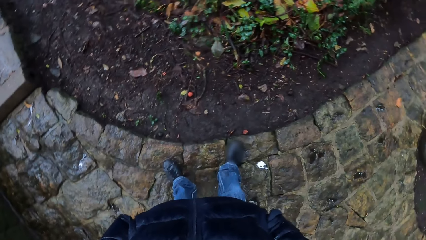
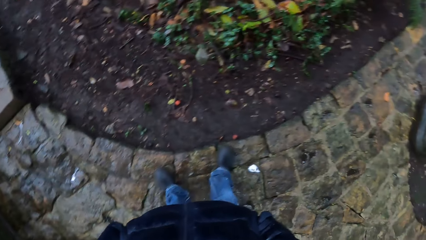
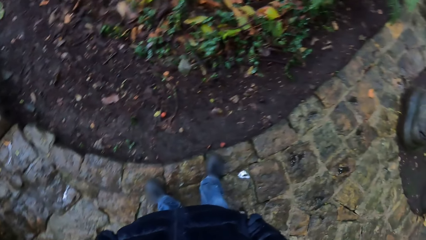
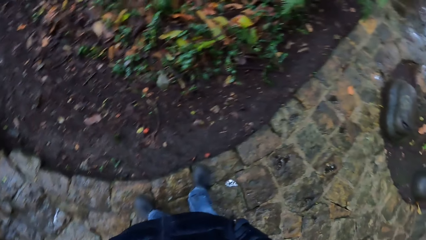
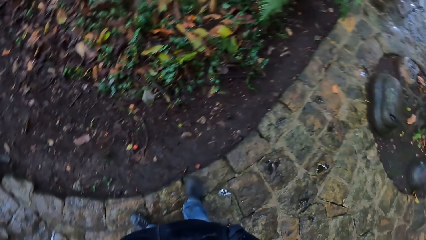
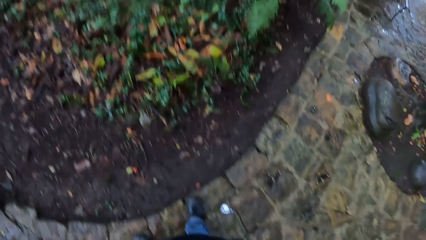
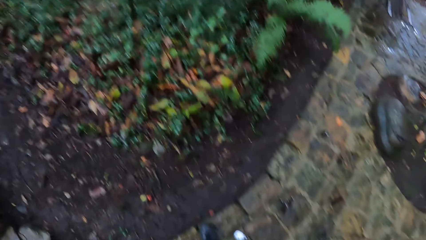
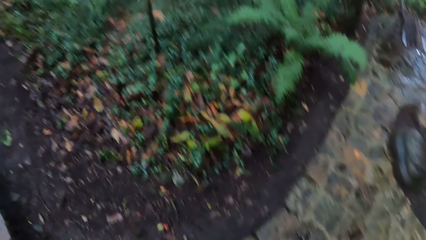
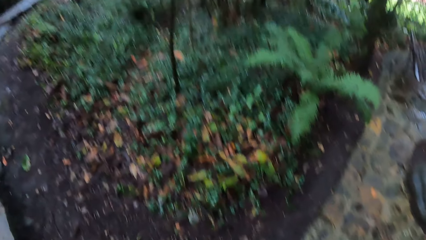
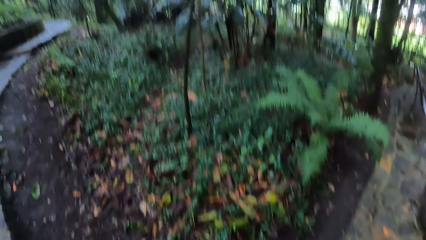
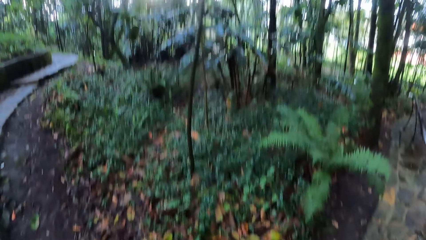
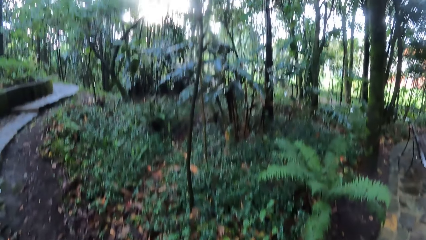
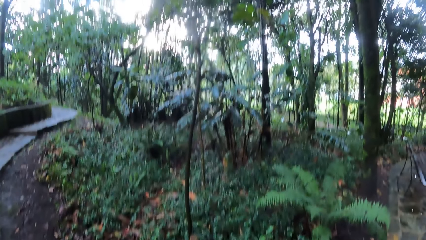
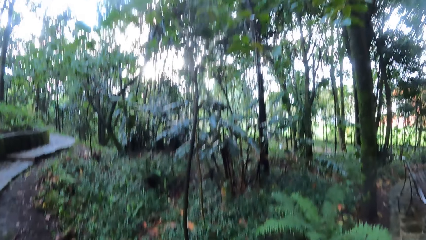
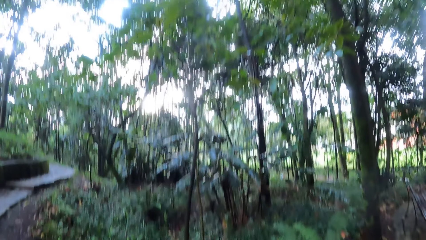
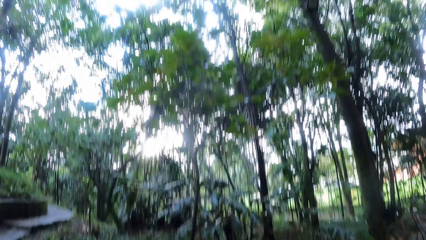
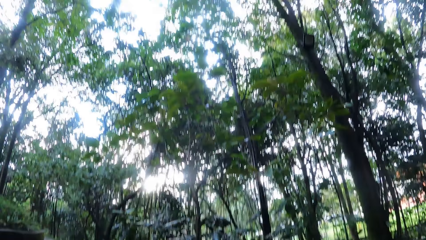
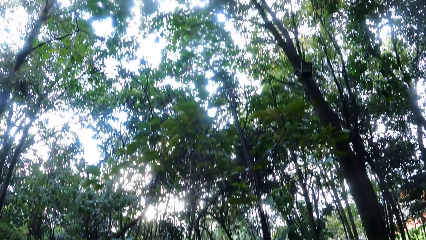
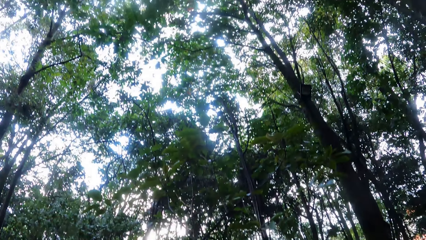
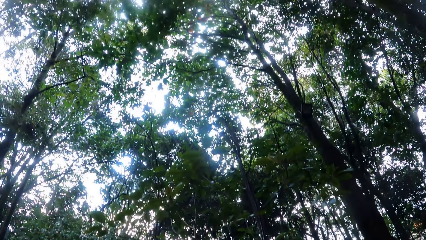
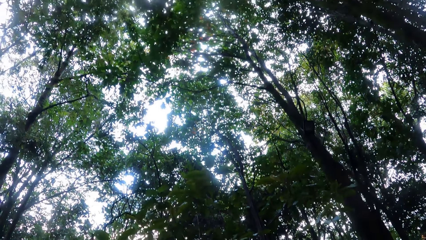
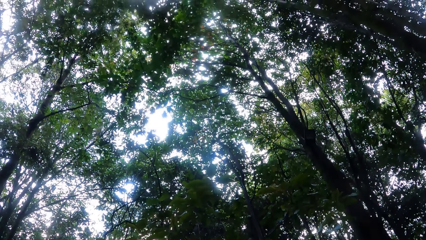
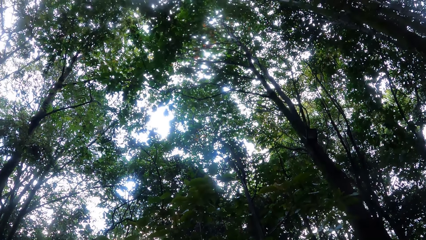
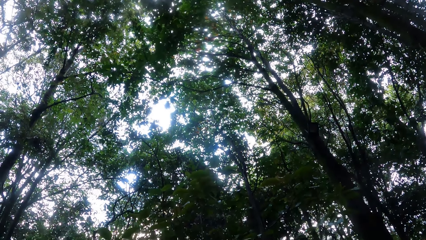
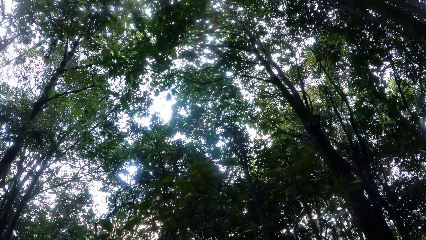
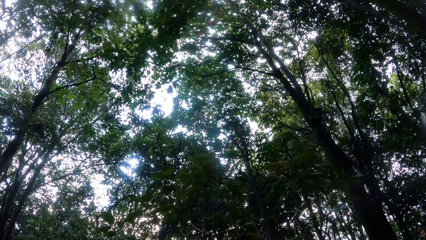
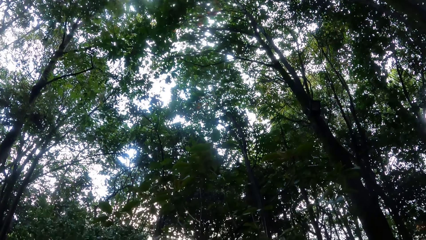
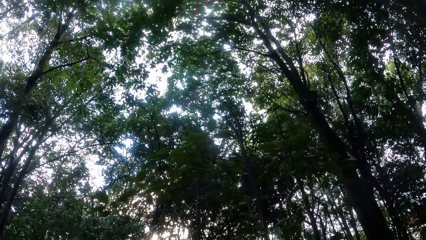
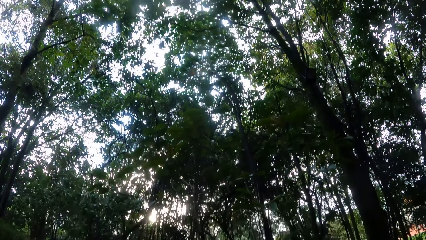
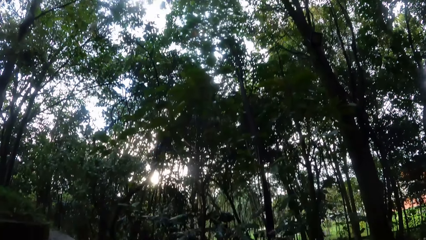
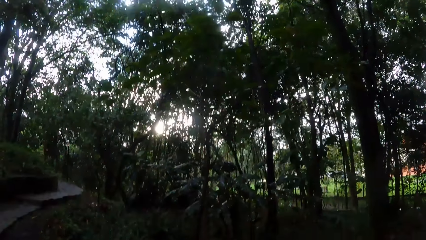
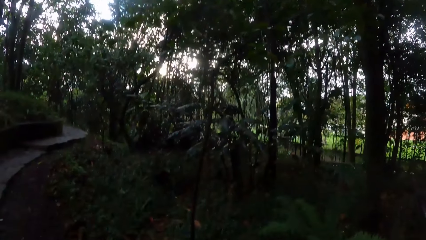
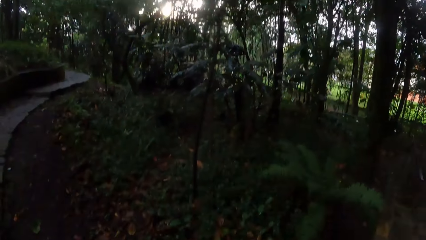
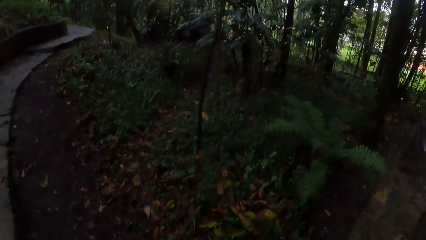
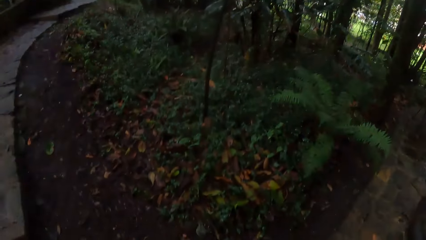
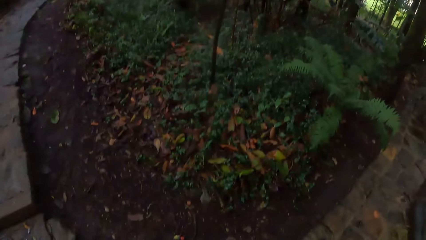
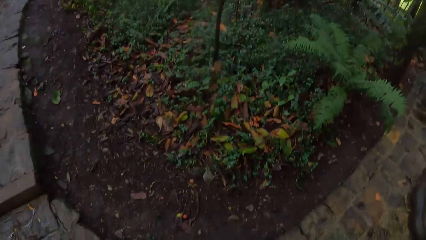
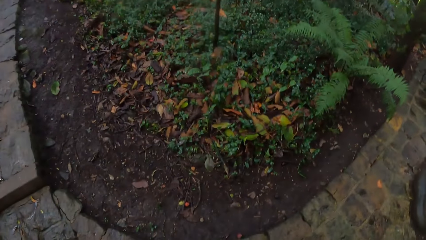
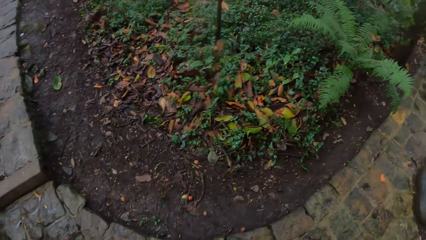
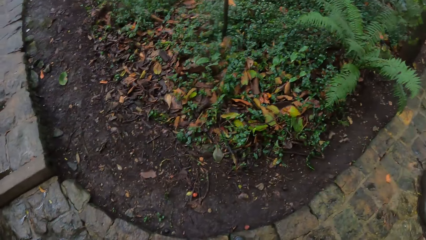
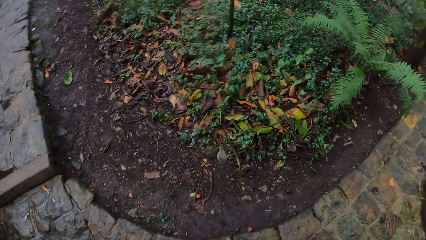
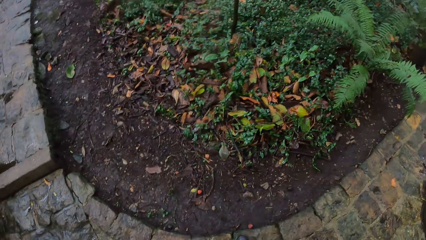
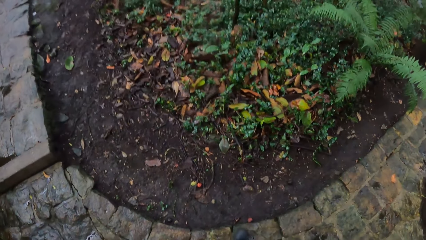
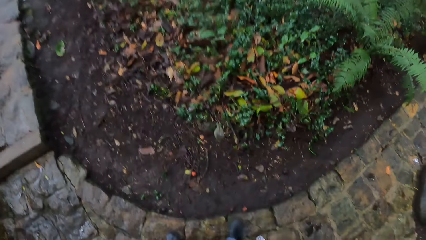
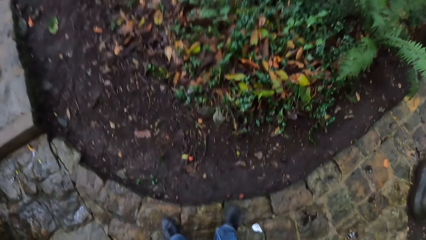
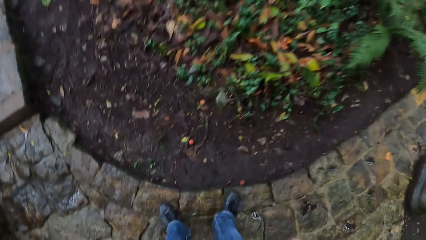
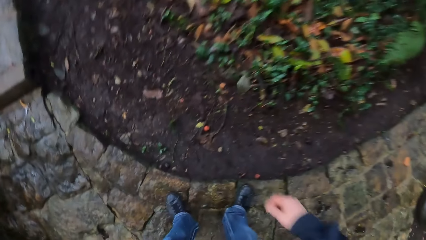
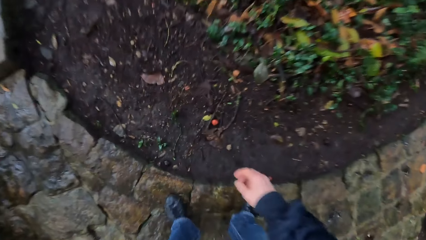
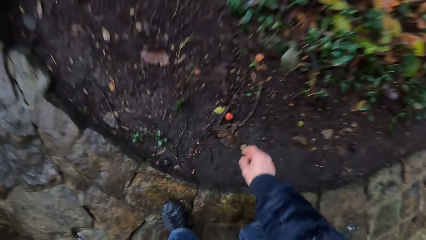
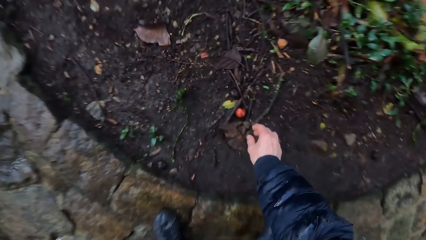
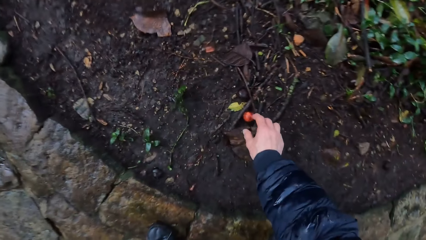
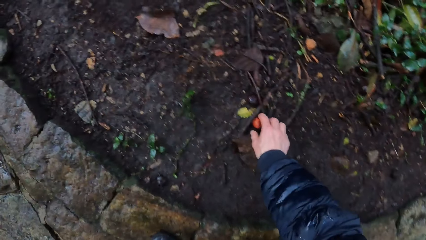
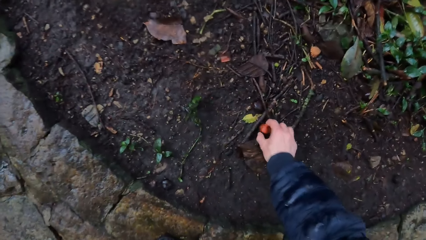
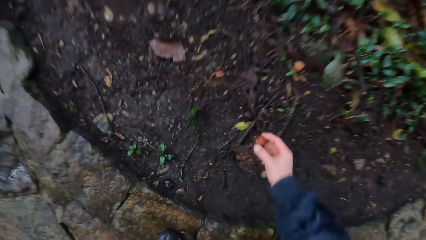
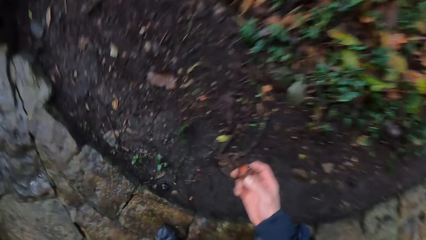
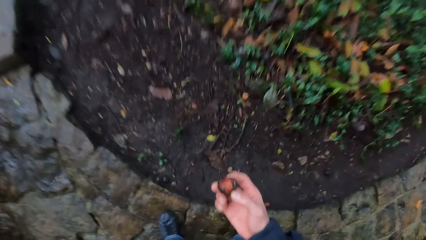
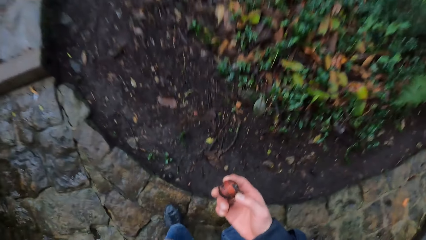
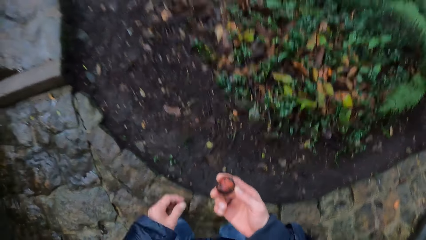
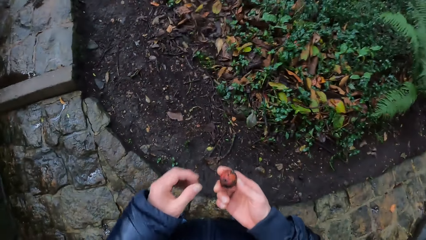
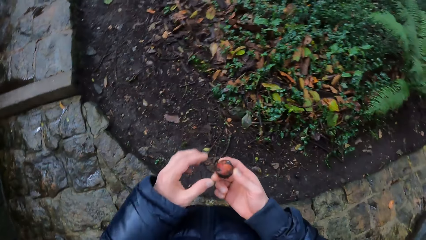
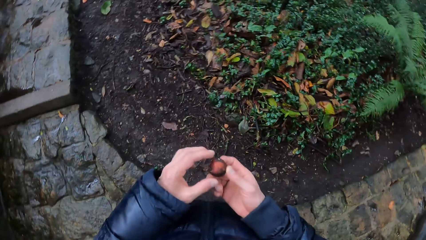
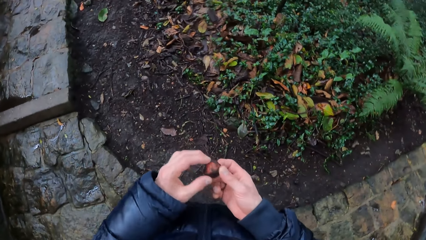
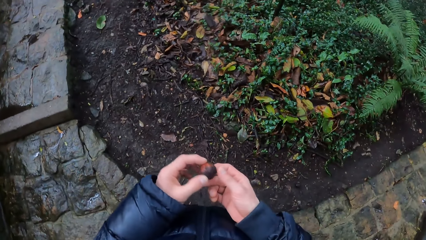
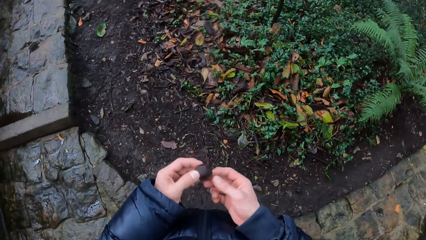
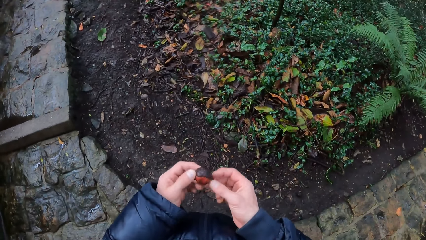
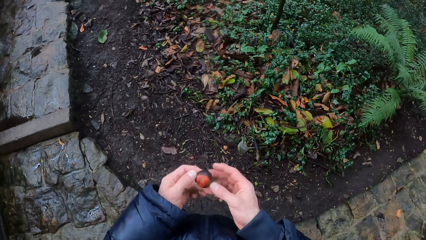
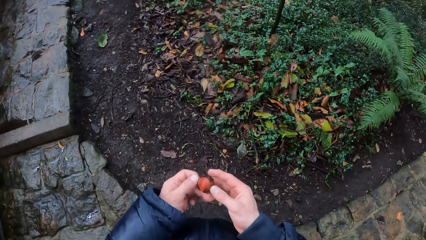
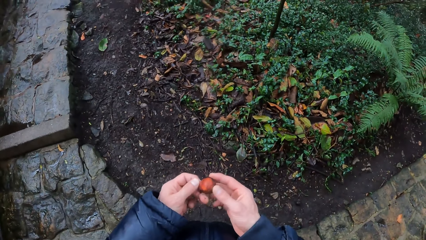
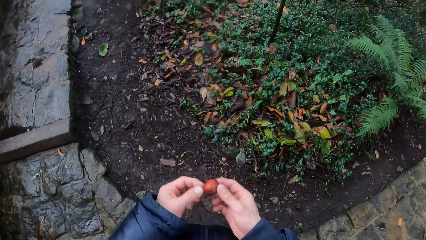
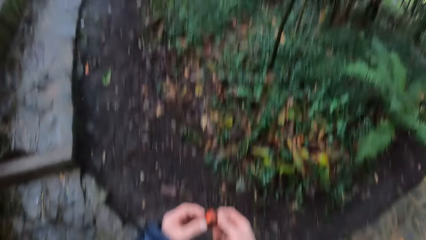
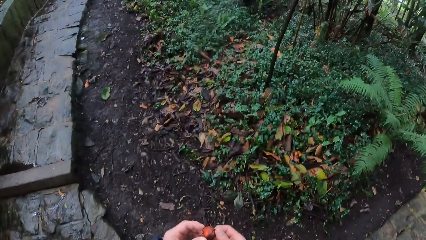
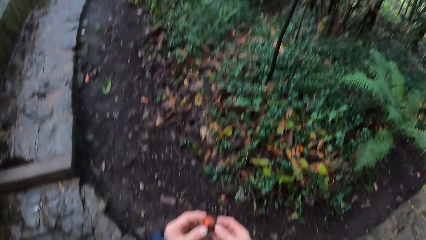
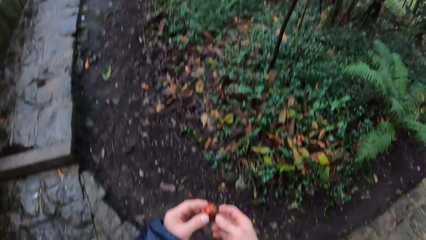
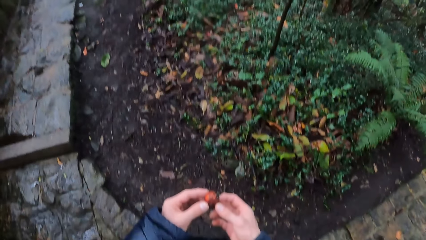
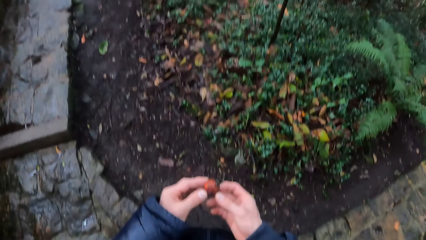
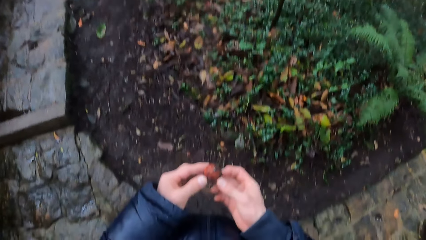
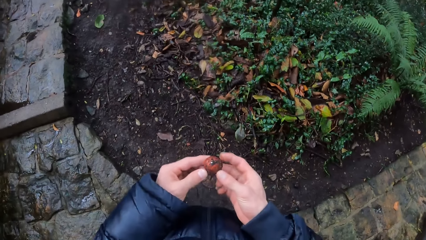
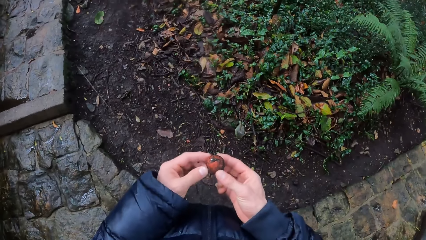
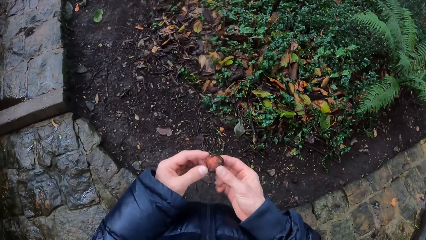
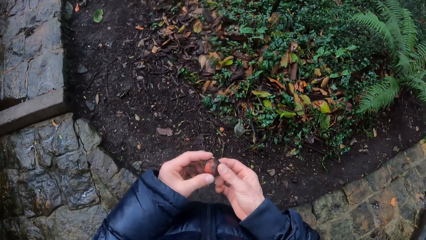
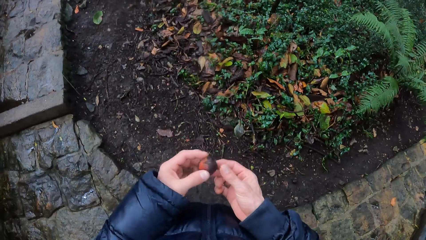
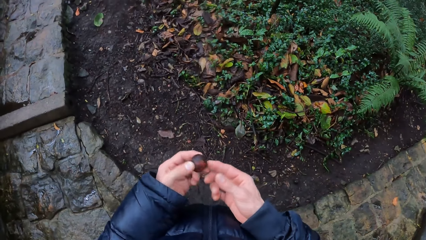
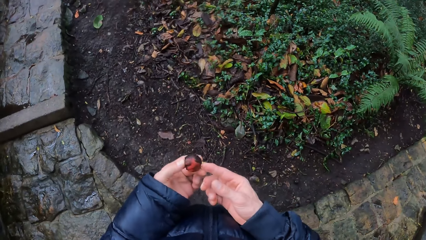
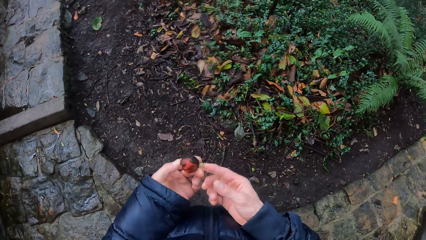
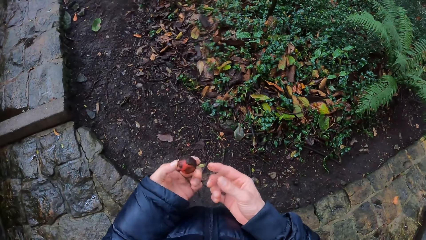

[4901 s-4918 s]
The camera wearer looks around. He picks a fruit from the ground with his right hand. He holds the fruit with both hands.
